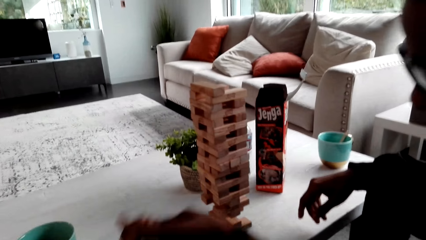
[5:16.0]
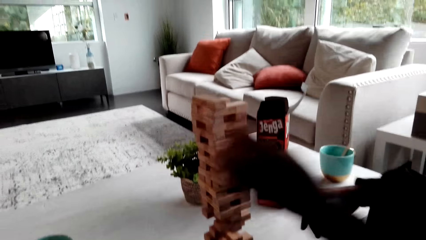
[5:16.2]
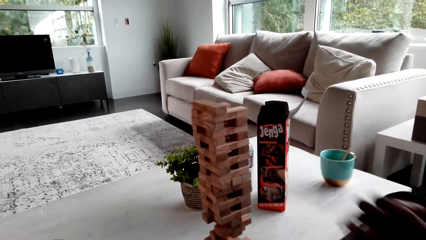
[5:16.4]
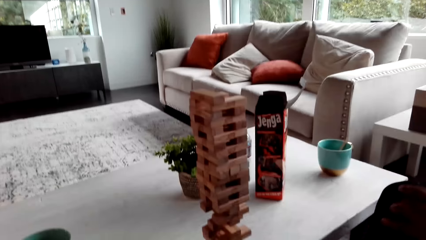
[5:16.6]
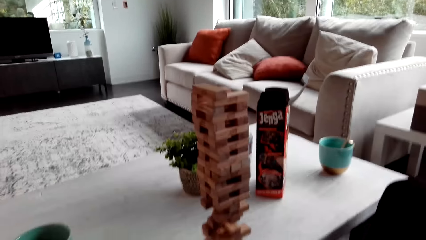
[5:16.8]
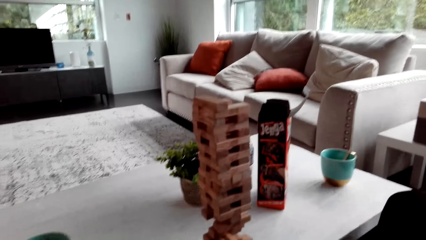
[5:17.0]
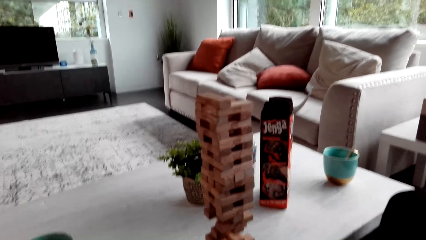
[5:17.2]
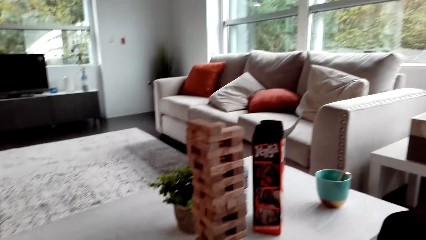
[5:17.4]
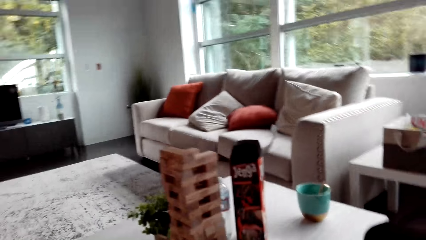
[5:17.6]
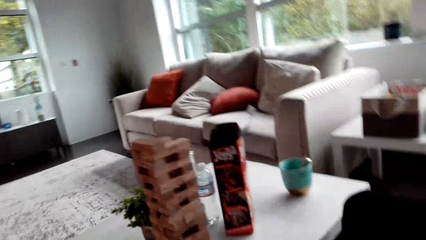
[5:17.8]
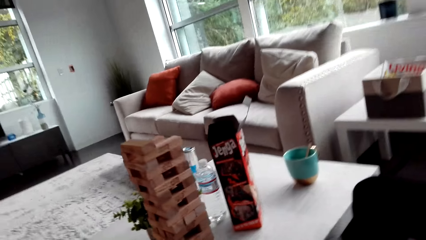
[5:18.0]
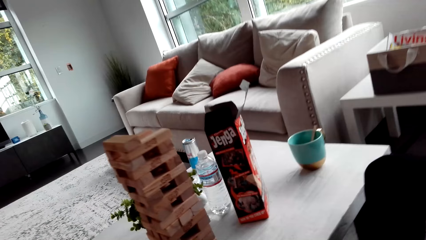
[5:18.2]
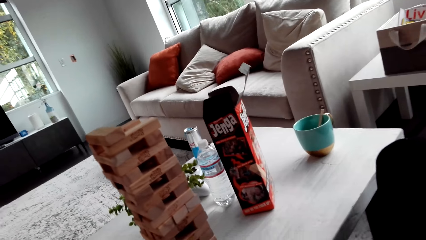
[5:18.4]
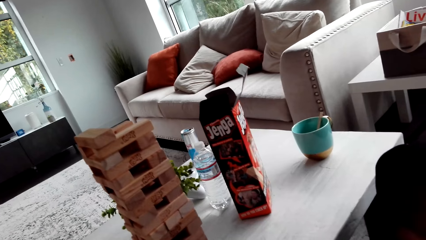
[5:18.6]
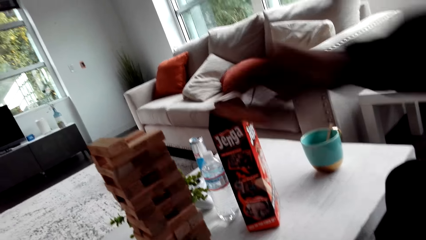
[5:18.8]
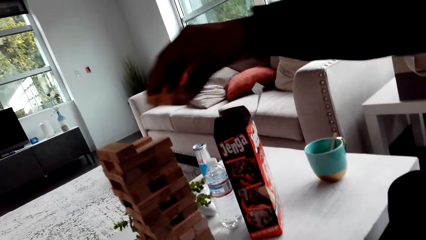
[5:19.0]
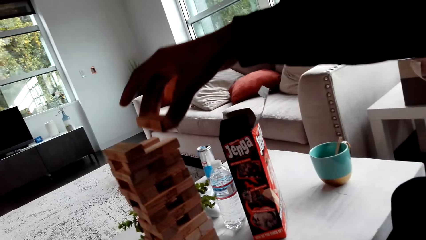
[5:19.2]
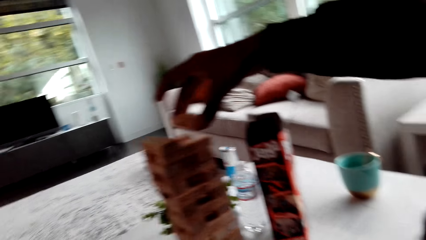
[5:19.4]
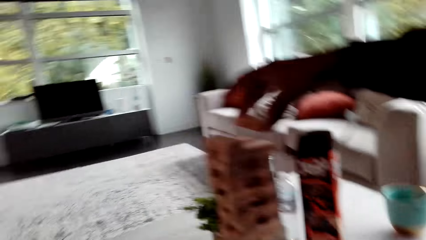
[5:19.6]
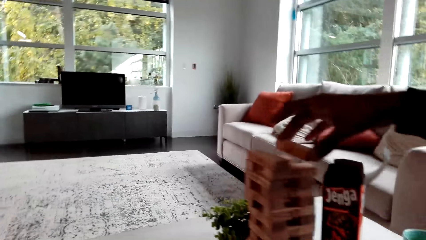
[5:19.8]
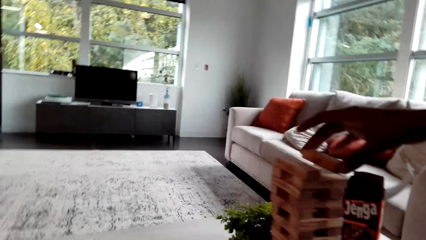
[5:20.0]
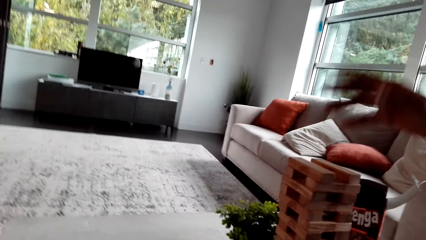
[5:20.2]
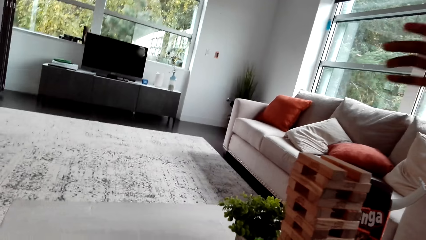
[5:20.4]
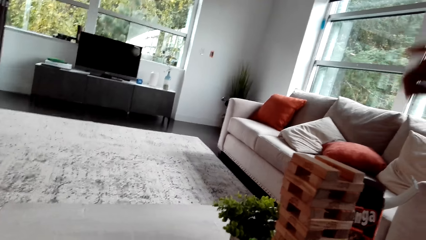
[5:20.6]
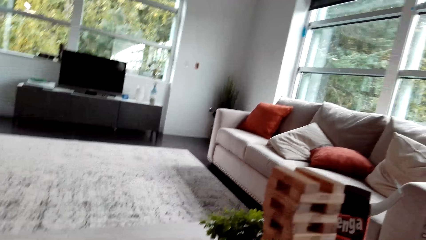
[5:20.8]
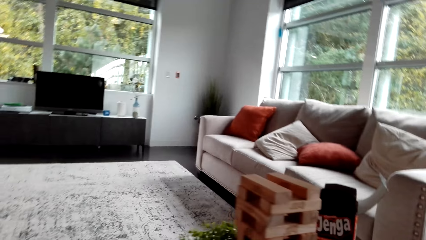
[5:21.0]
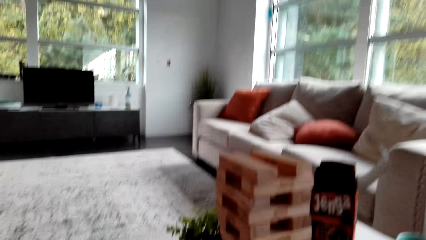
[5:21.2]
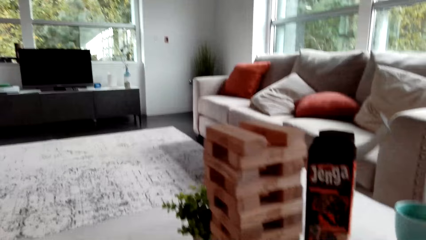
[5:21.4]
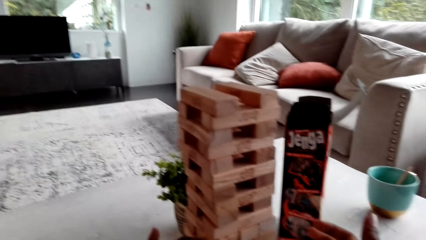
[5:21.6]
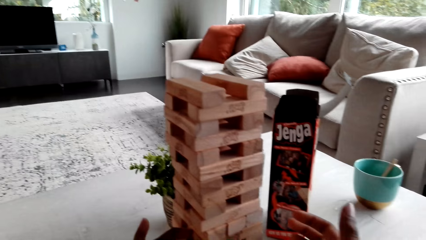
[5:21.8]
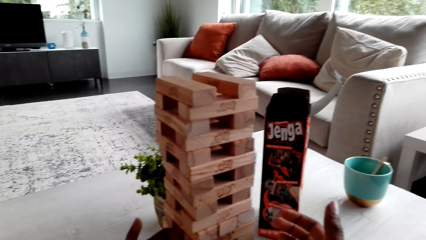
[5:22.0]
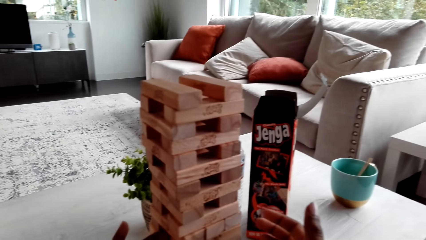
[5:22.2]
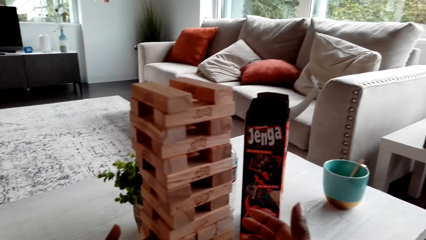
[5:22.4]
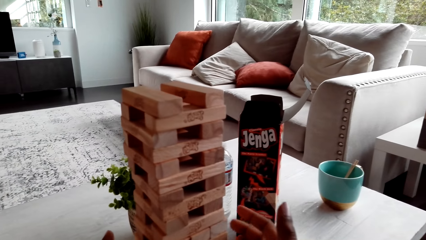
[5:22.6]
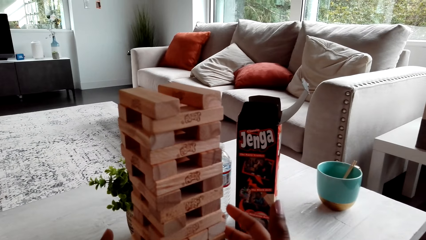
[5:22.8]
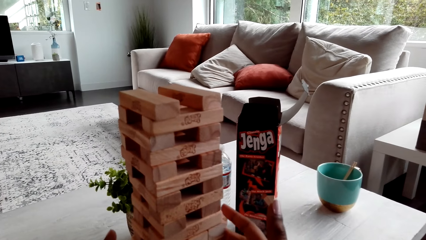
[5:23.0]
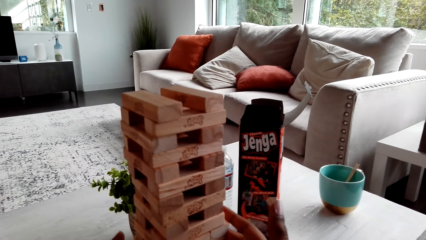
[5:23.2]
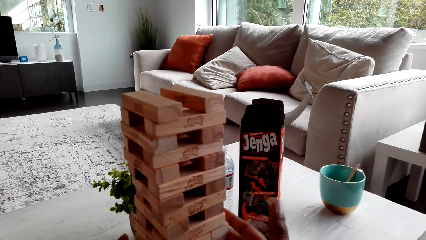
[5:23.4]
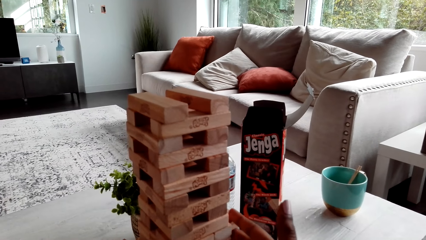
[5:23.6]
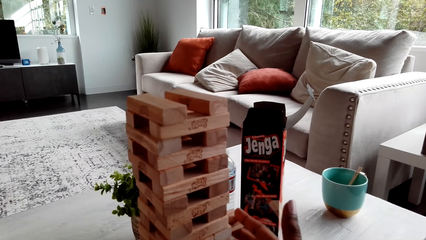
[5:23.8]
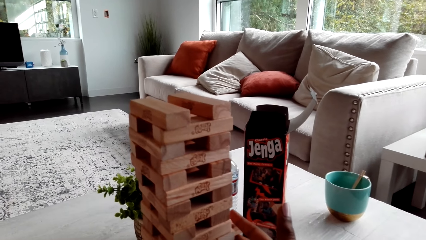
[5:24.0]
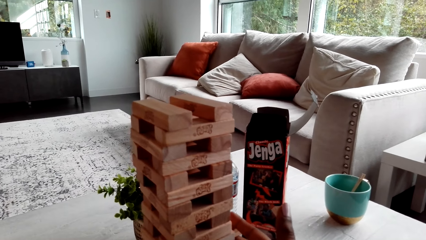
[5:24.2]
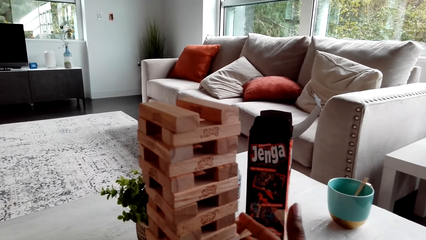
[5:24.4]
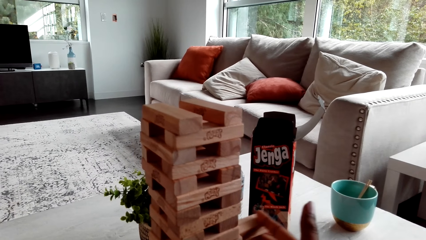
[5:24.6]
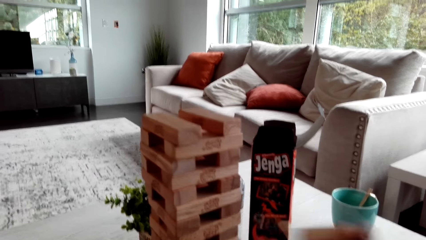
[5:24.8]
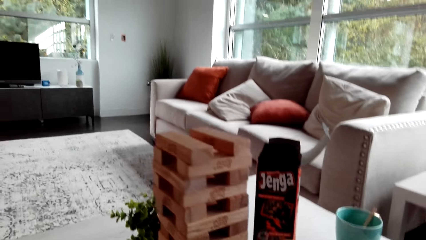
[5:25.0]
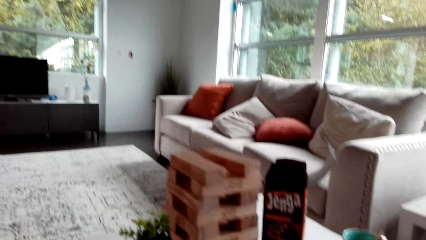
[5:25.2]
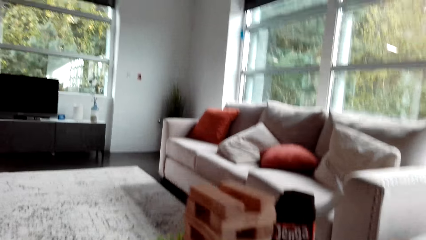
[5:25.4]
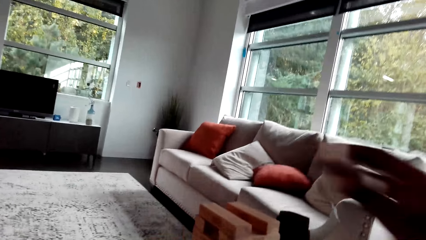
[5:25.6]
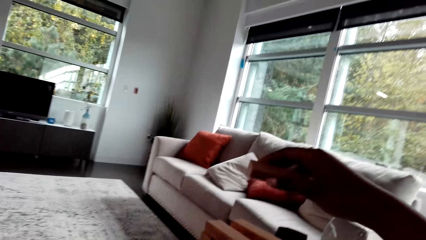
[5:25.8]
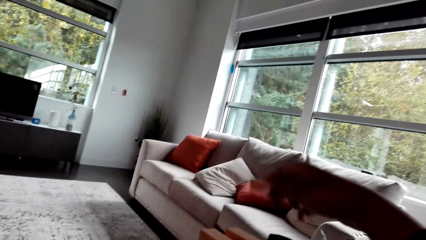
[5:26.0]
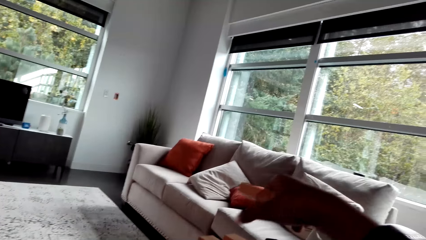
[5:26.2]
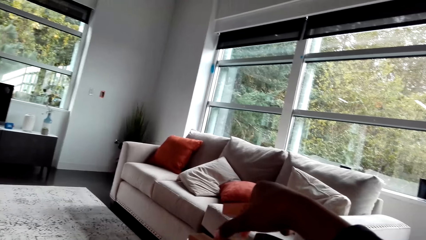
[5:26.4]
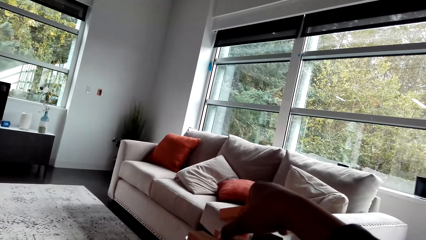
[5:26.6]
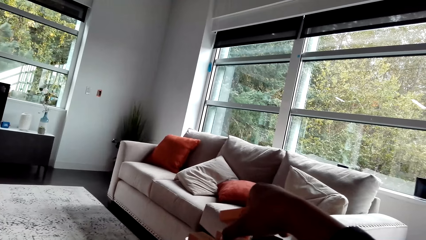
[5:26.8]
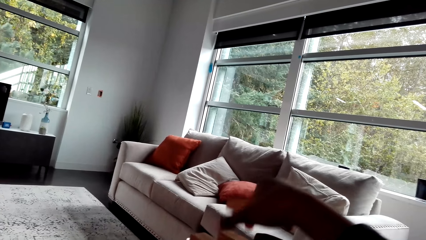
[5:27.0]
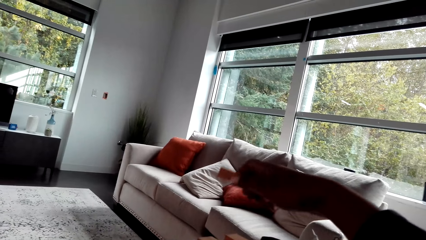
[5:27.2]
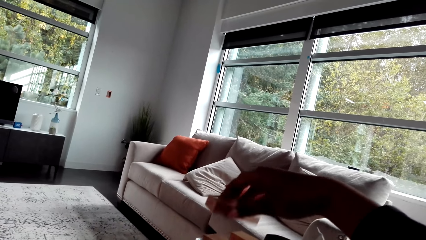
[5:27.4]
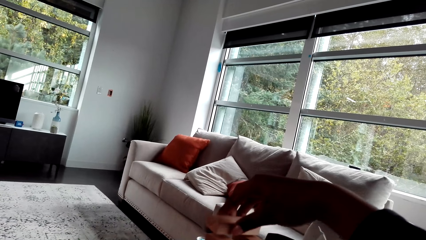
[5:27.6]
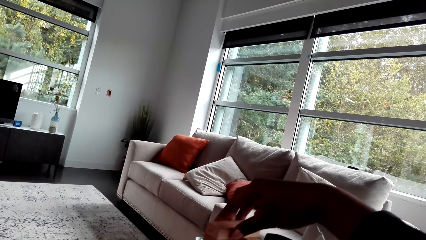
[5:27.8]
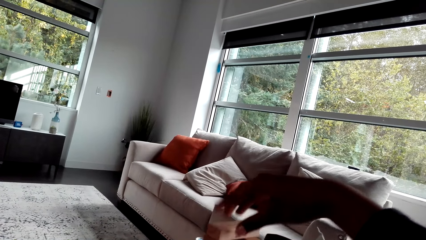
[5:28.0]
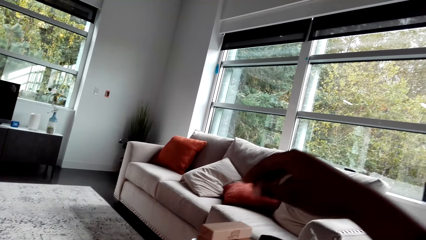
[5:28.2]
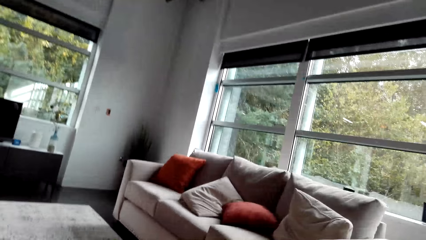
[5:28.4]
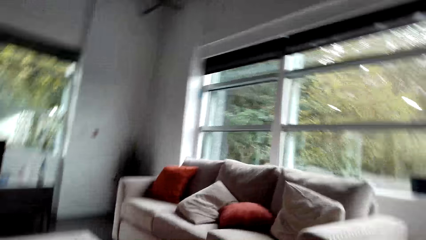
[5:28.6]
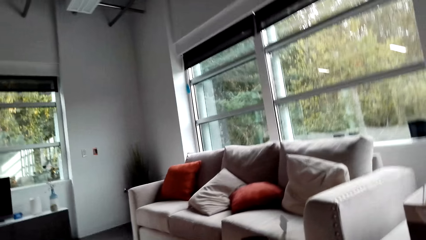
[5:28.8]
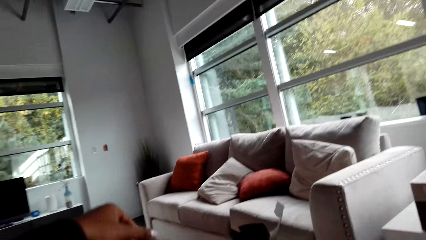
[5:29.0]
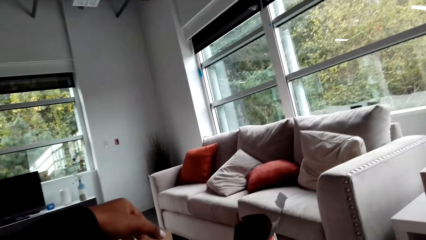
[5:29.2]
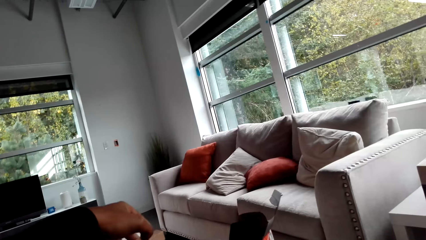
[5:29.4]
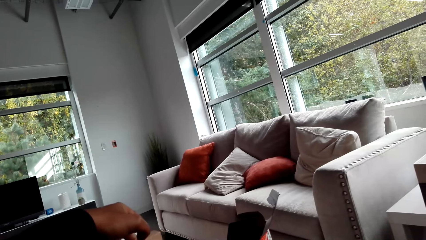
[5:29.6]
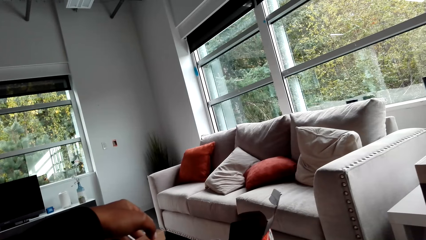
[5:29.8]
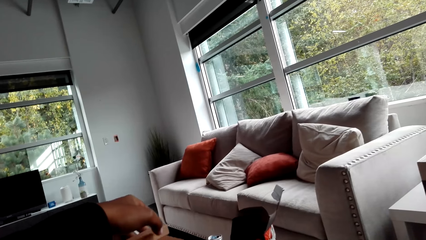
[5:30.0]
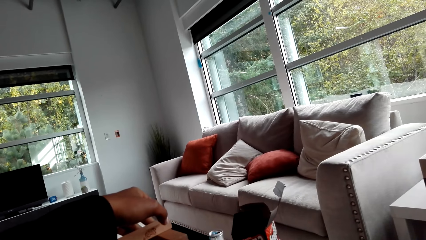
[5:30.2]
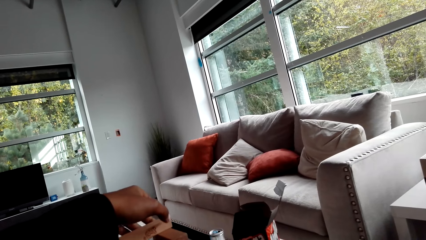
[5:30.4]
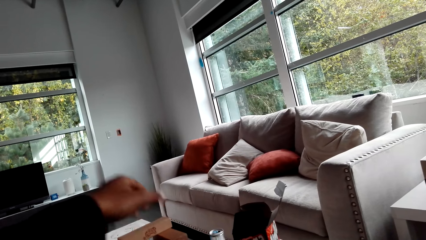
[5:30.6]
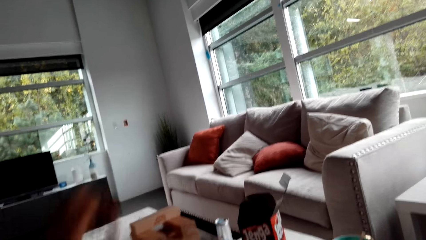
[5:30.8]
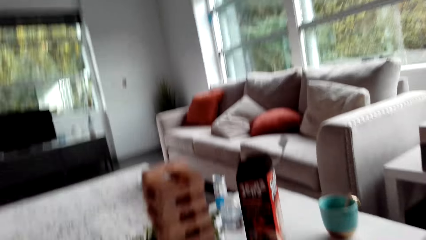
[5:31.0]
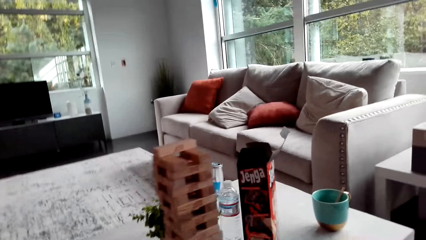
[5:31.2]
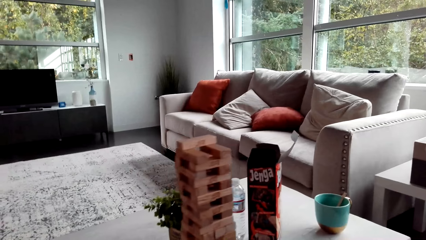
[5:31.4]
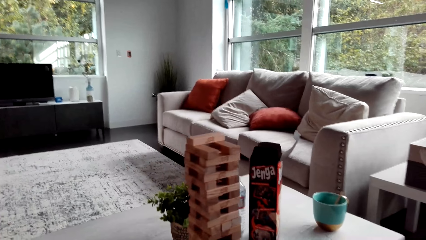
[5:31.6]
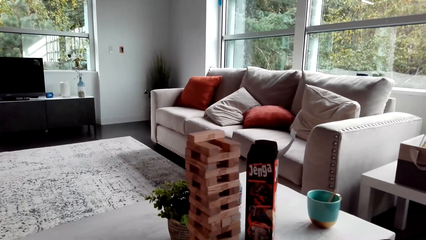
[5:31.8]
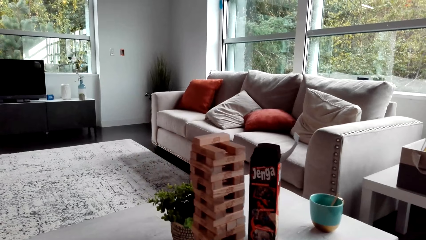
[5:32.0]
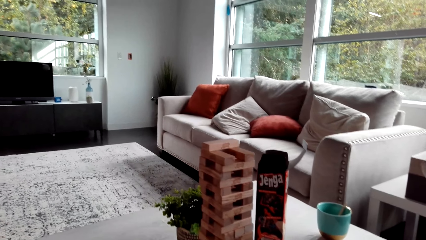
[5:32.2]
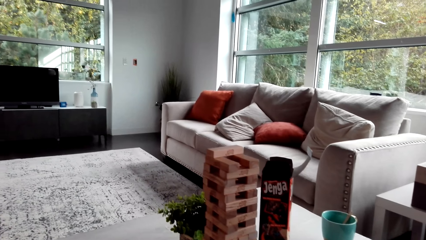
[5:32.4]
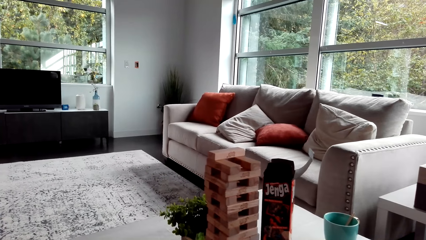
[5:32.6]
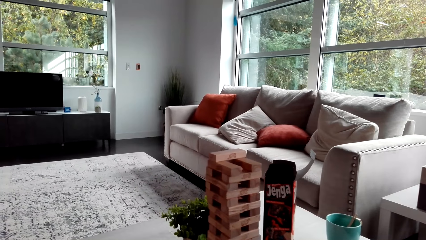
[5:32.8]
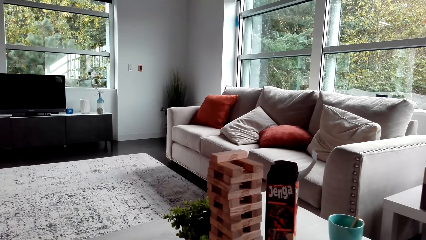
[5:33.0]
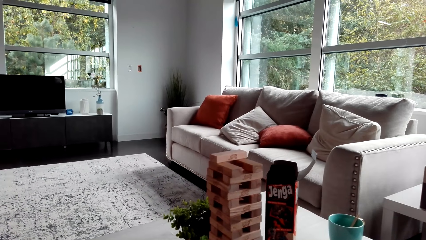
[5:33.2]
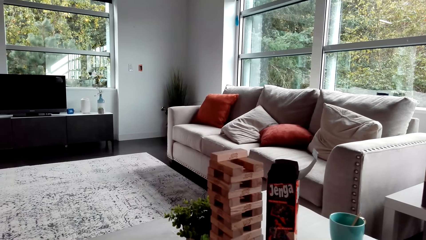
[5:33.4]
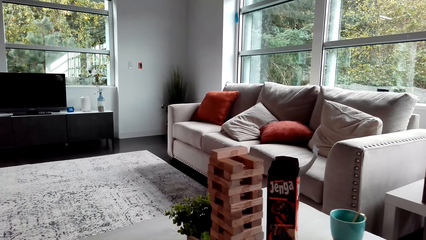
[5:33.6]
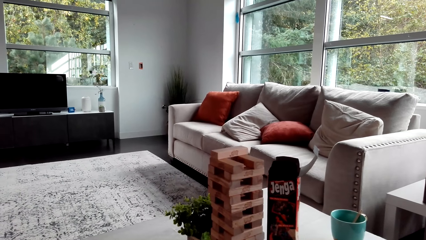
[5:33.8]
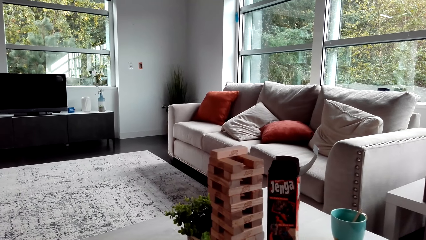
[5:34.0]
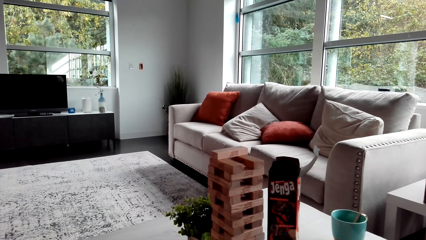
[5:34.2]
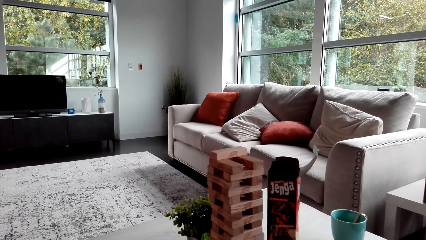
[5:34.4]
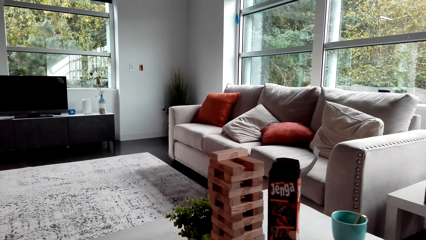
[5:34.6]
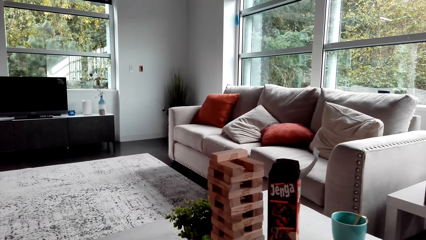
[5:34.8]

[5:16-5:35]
The camera wearer looks at the jenga block. A man piles a block and makes a jenga block. The camera wearer looks around. They hold the jenga block. The man removes the block, piles the block, makes a jenga block and moves the block. The camera wearer makes a jenga block. They look around. They look at the jenga block.
